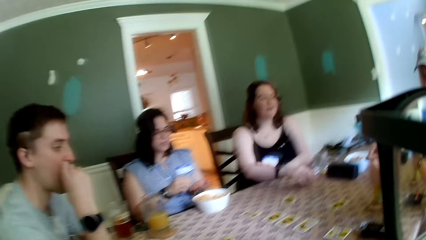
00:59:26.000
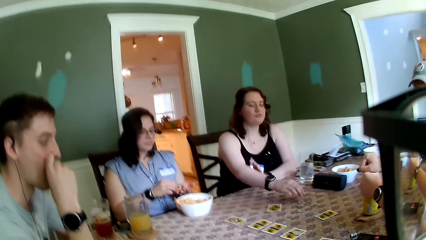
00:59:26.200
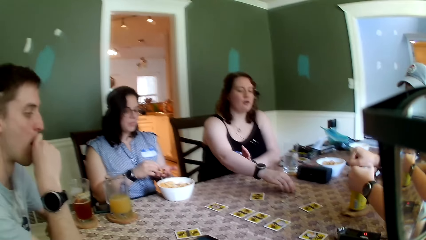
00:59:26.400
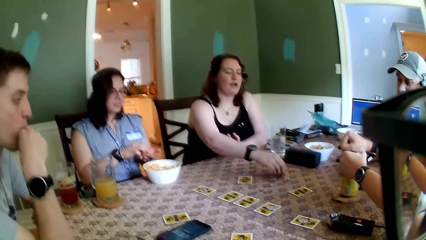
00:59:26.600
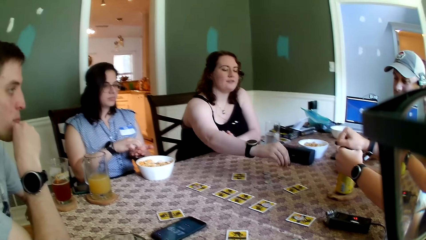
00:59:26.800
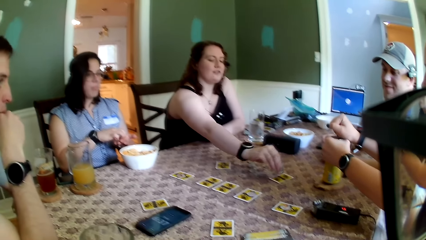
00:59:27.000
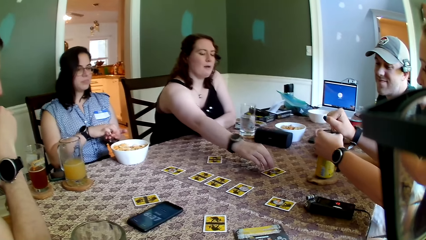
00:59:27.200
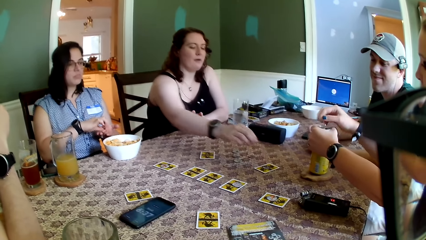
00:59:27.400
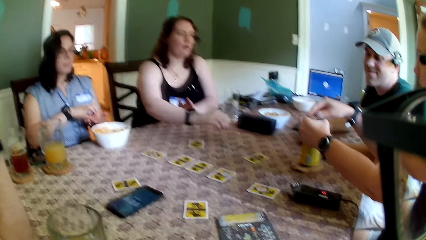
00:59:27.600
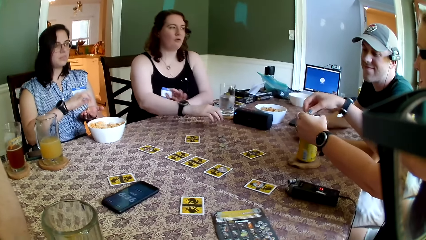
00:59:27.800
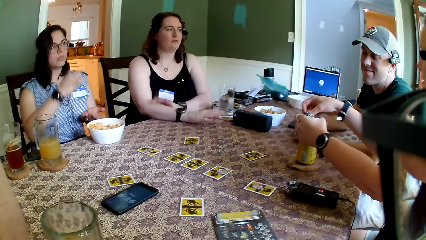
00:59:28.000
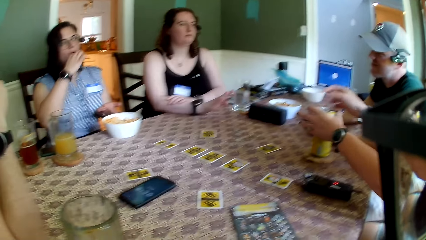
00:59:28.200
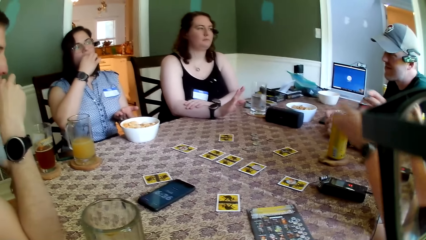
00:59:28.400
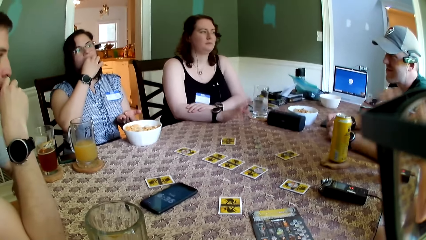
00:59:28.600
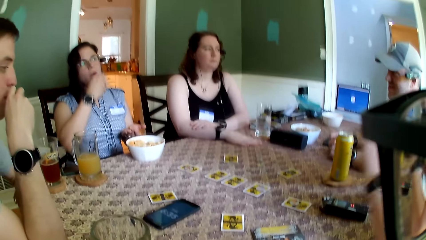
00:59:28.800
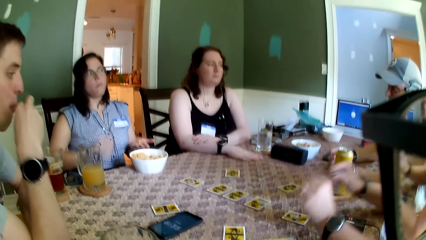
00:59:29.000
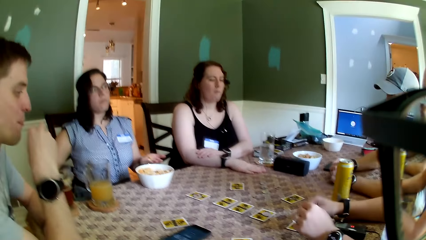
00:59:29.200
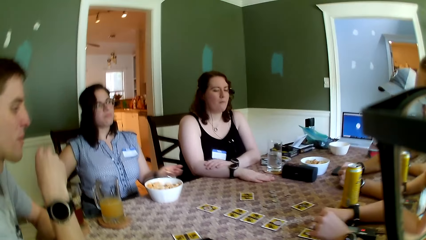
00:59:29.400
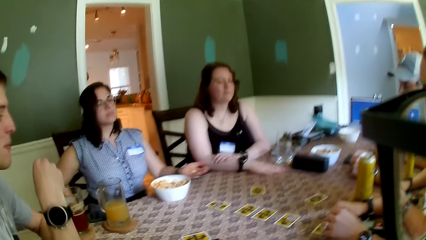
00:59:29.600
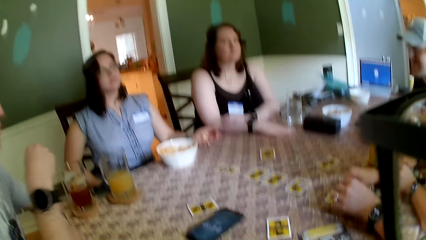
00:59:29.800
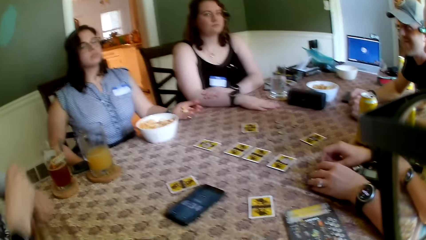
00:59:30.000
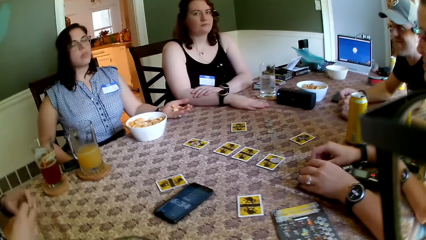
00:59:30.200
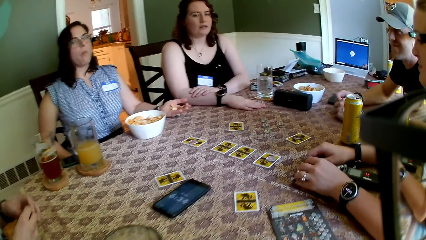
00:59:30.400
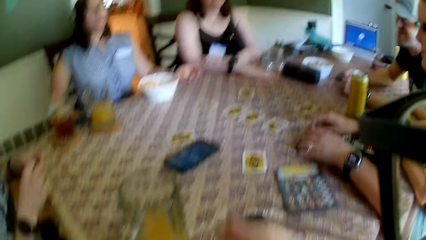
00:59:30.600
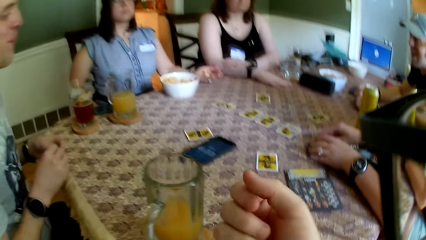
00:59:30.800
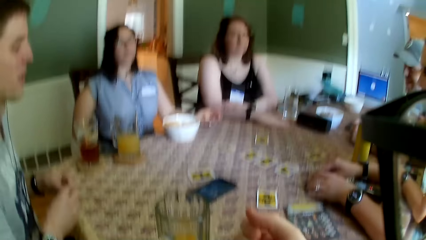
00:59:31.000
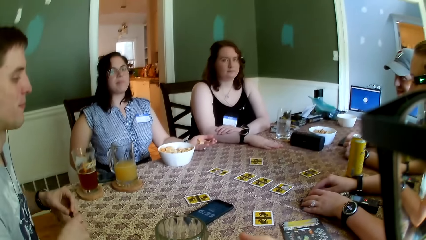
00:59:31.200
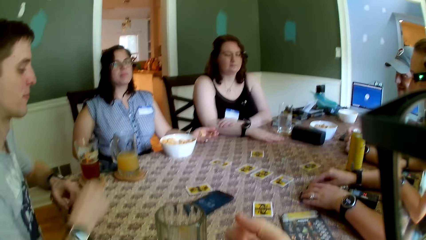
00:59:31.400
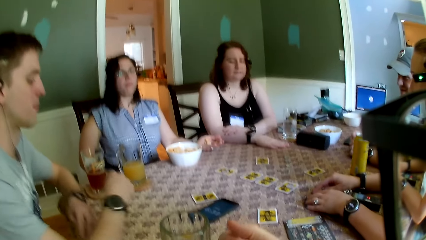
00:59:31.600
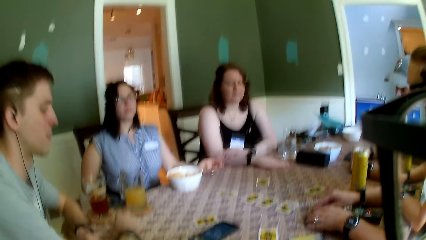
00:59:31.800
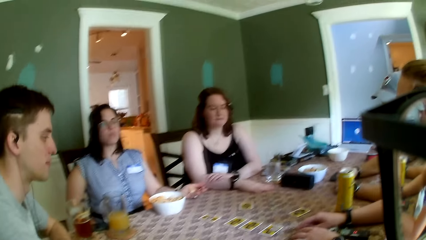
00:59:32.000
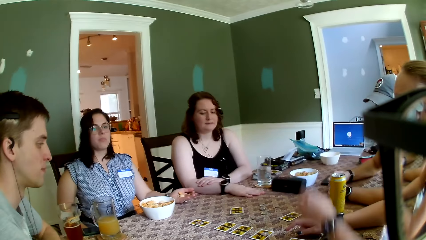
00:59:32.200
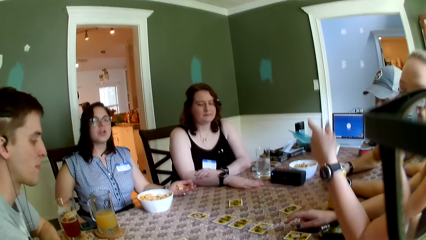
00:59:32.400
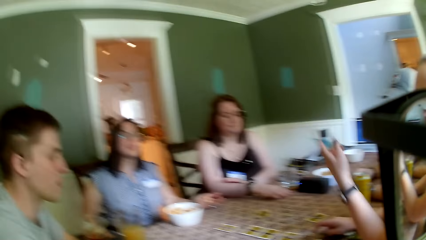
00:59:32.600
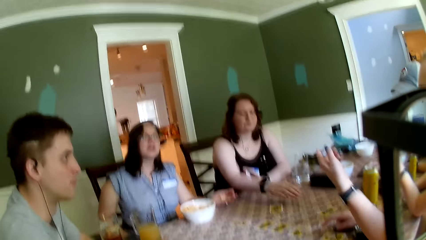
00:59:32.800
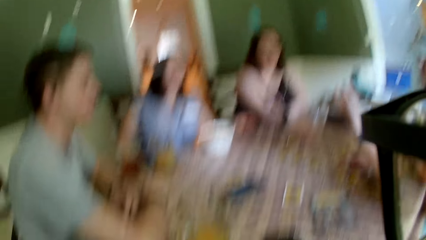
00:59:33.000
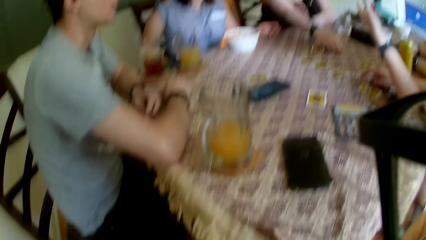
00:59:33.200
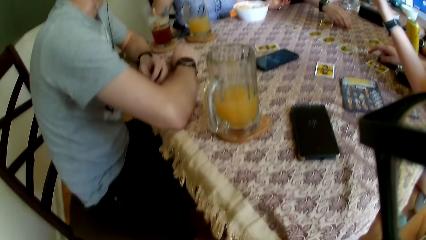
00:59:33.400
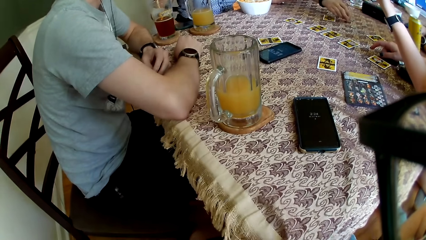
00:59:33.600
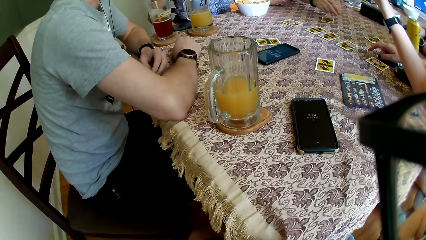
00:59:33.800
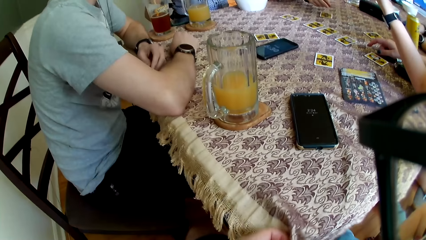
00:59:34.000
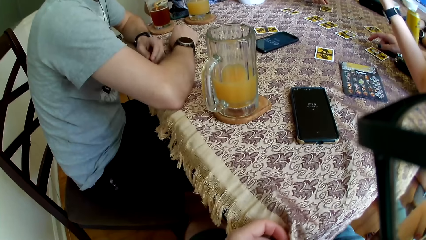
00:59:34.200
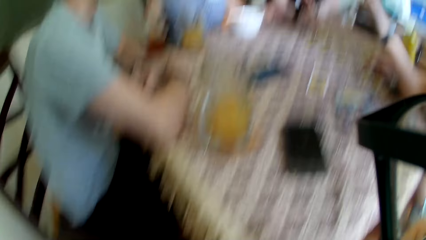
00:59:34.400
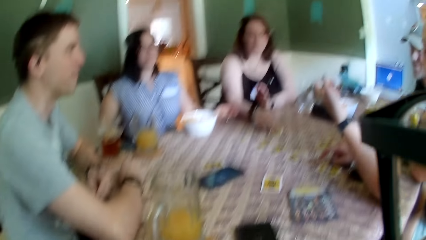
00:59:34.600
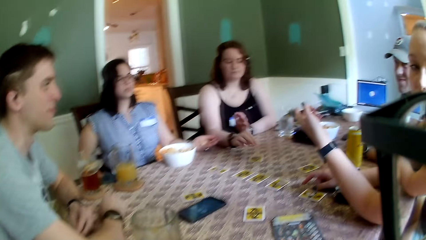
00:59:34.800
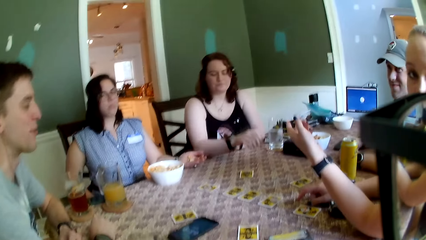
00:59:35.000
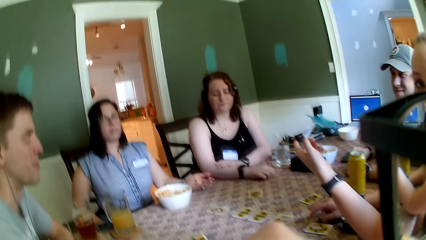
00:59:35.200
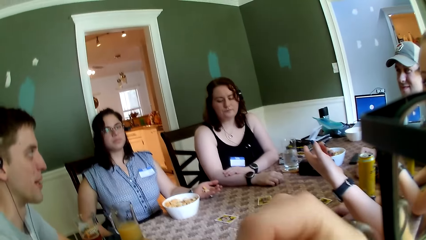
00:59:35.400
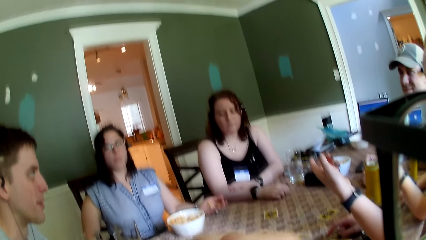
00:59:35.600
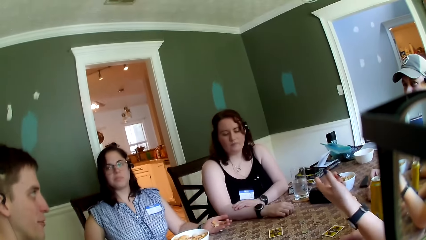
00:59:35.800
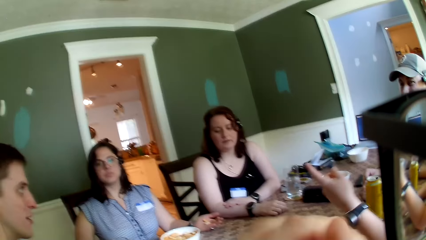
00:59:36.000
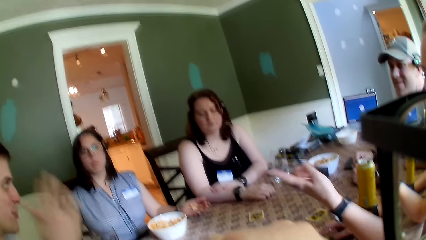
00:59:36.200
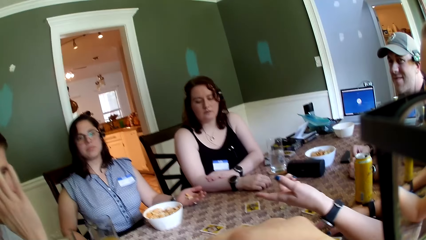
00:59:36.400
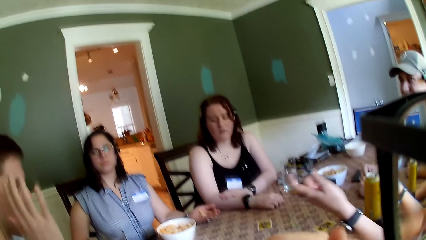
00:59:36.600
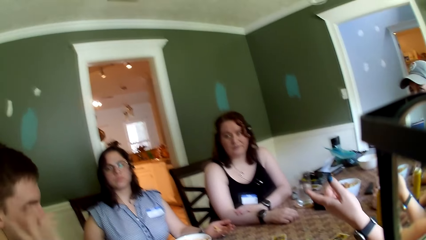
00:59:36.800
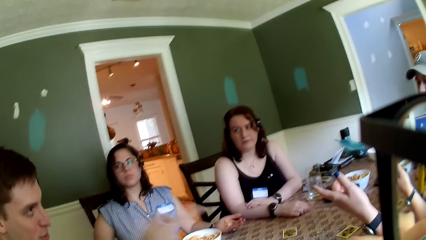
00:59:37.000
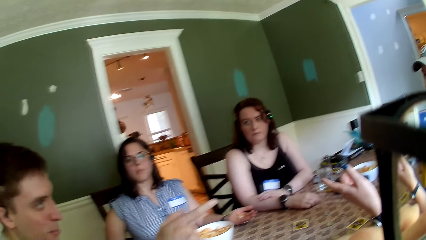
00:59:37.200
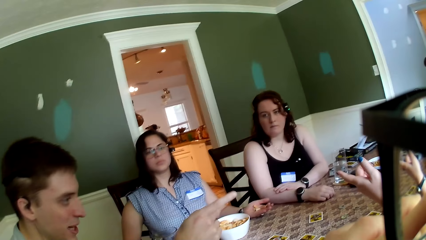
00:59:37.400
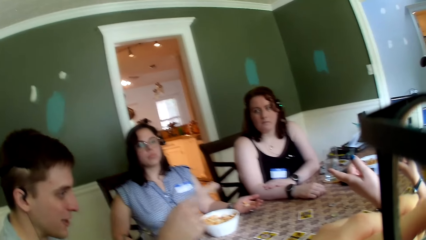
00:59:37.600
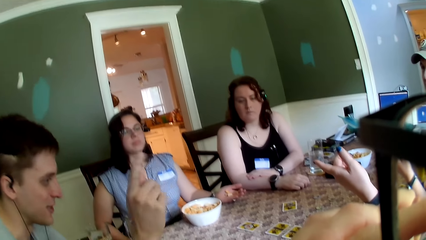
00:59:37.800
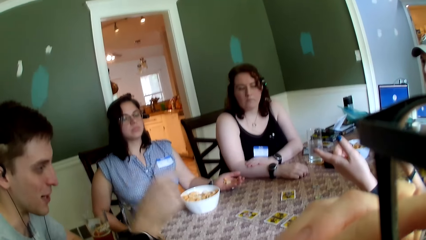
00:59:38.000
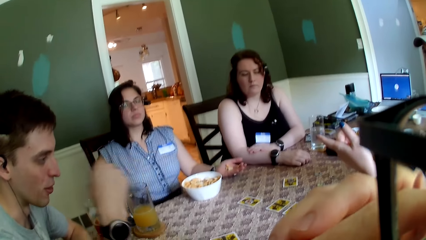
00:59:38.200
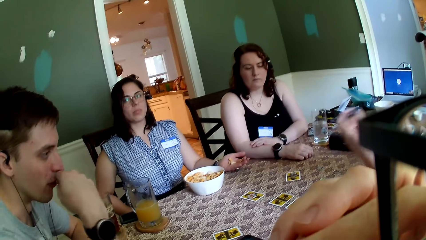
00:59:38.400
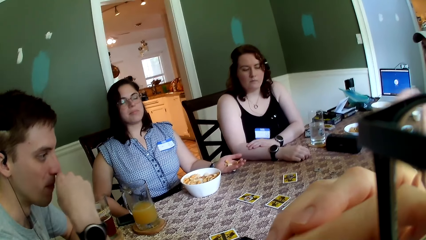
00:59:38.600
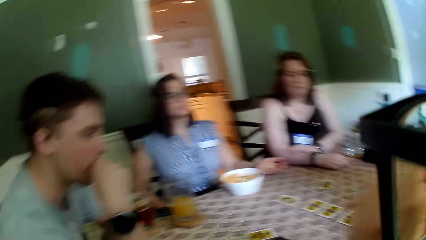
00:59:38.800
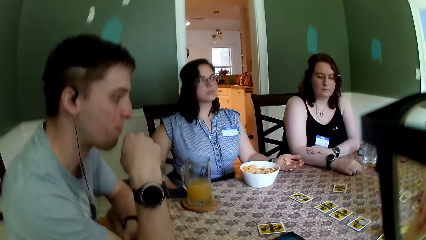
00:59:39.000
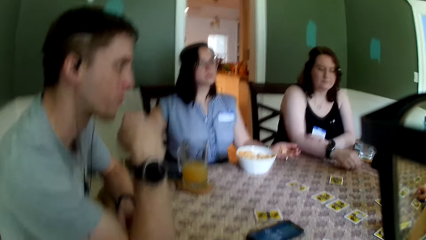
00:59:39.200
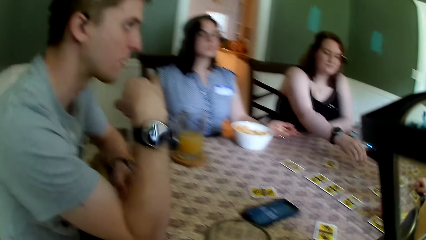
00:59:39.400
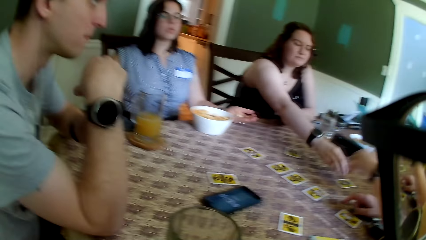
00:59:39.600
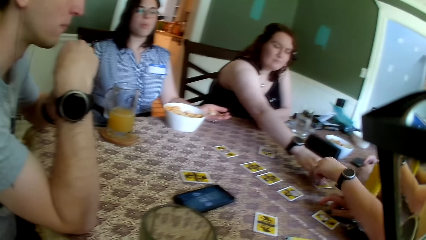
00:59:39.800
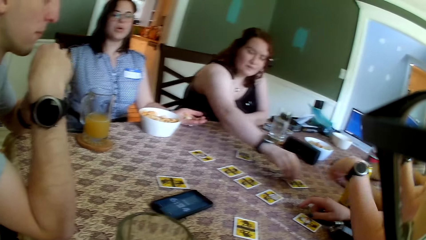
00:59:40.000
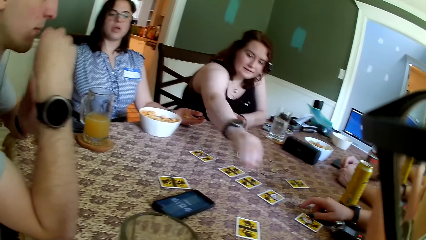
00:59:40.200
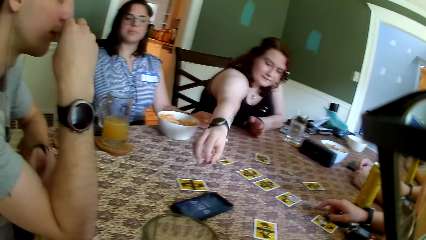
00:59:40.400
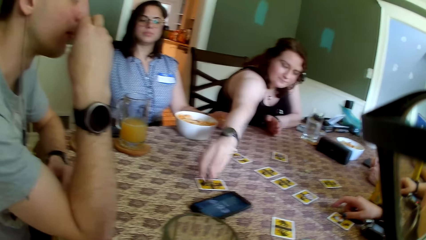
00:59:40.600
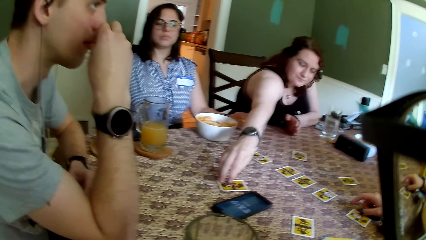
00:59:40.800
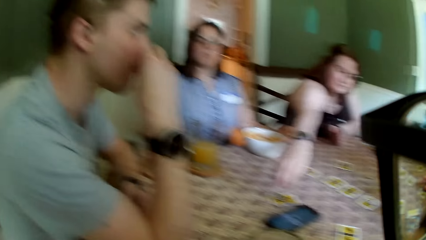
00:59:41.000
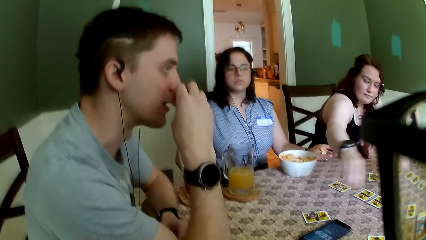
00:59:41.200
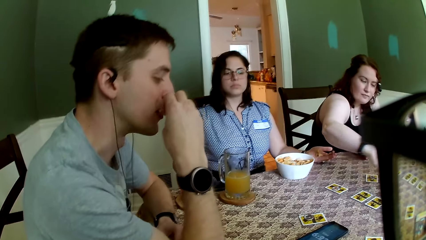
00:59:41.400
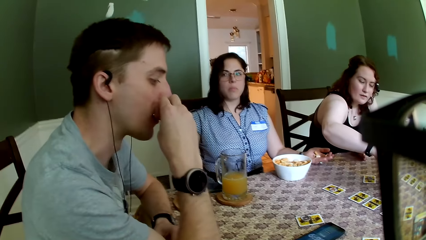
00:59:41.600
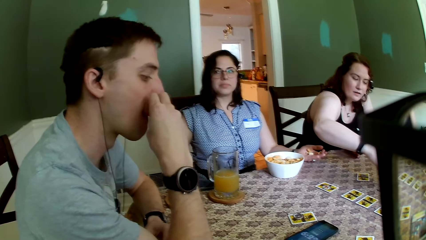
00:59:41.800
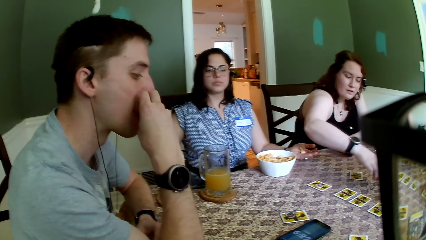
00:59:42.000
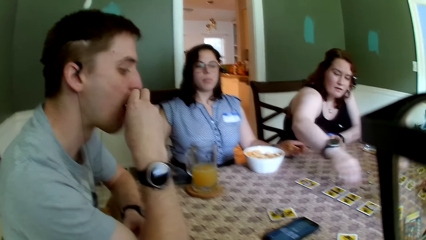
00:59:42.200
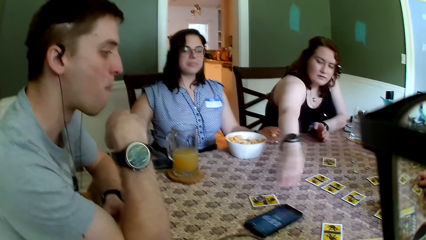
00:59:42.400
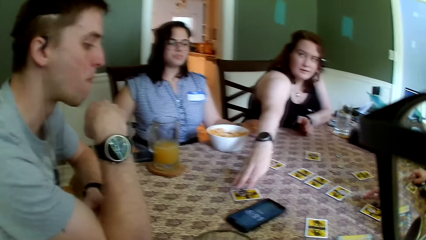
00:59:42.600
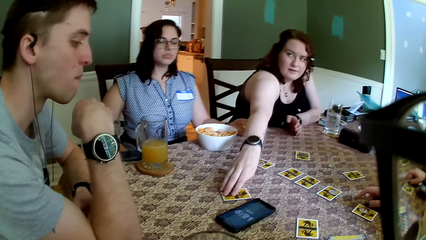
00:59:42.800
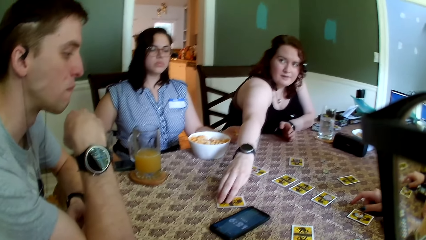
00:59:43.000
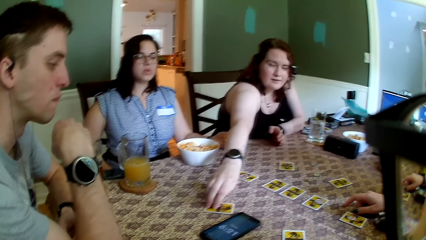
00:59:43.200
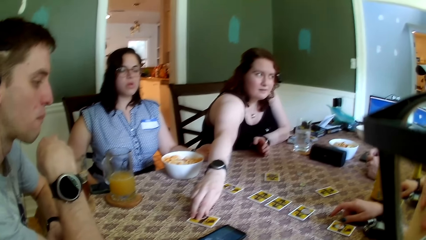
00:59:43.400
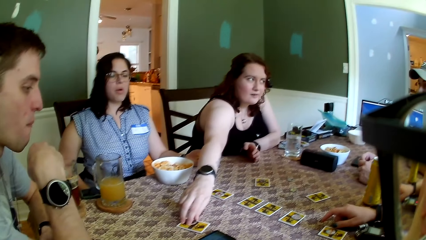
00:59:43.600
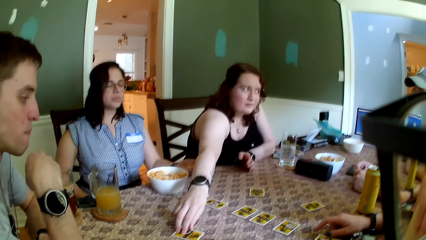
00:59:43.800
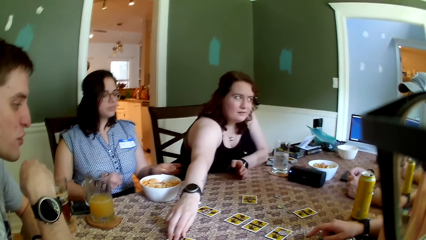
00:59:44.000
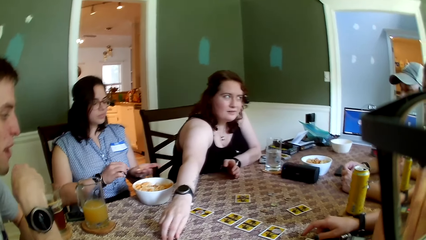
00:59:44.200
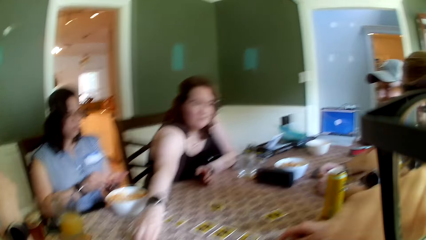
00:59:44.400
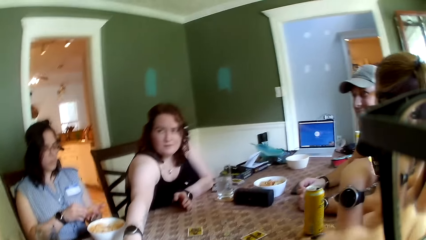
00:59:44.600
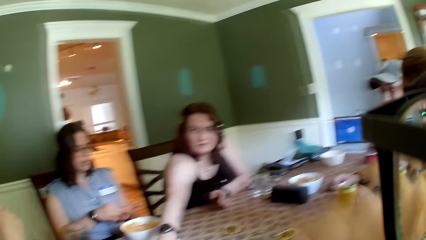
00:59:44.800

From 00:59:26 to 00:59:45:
A woman picks up a token from the table with her right hand and drops the token on the card on the table with her right hand. The woman moves a token on the card on the table with her right hand. The woman picks up a token on the card on the table with her right hand. Another woman touches the token on the card on the table with her left hand. The first woman drops the token on the card in front of the man with her right hand. The first woman moves the token from the card with her right hand.
